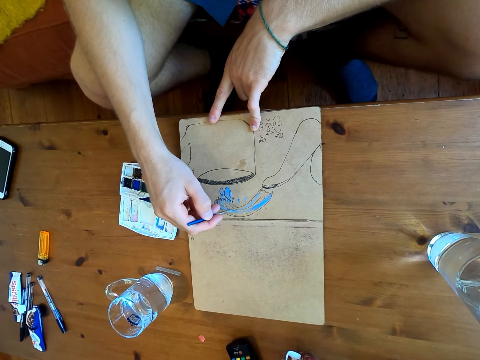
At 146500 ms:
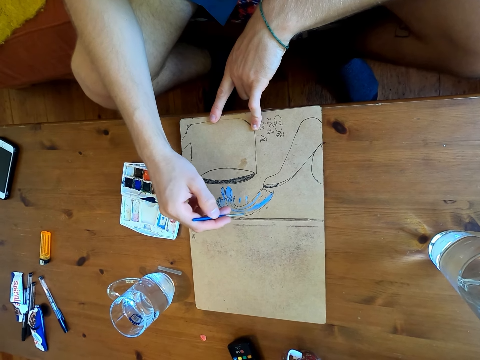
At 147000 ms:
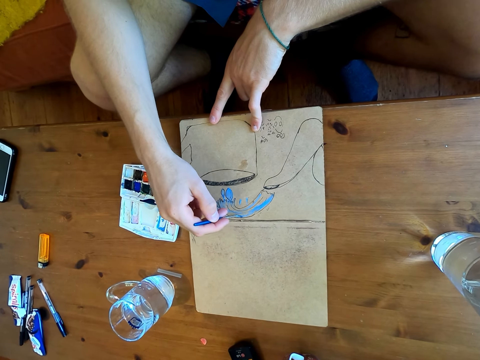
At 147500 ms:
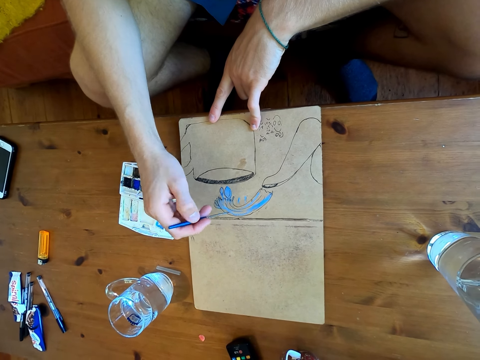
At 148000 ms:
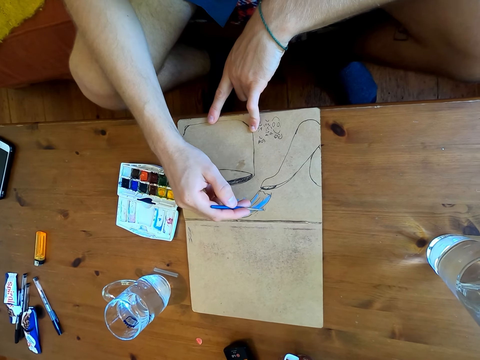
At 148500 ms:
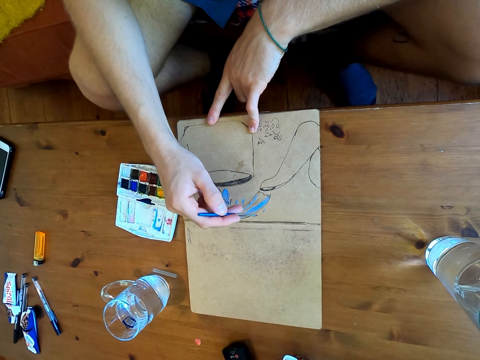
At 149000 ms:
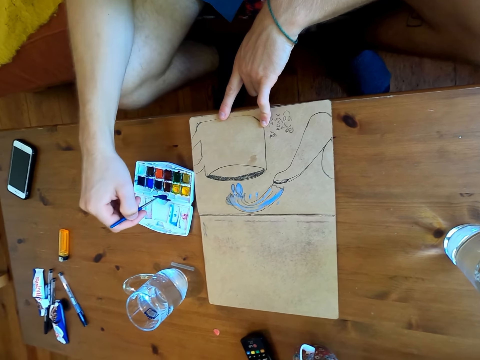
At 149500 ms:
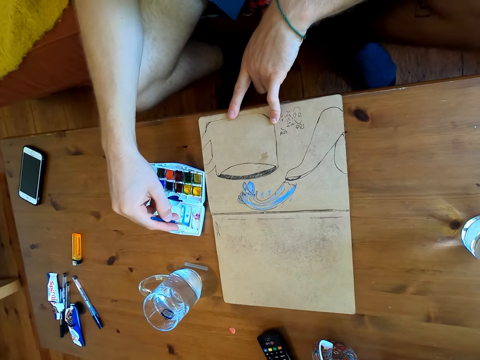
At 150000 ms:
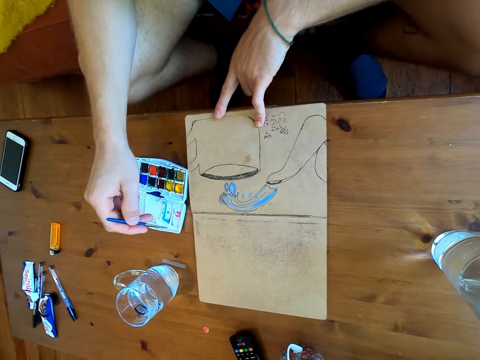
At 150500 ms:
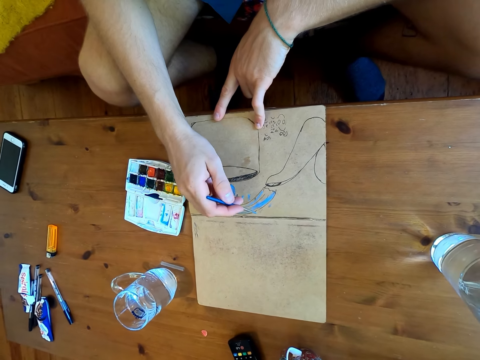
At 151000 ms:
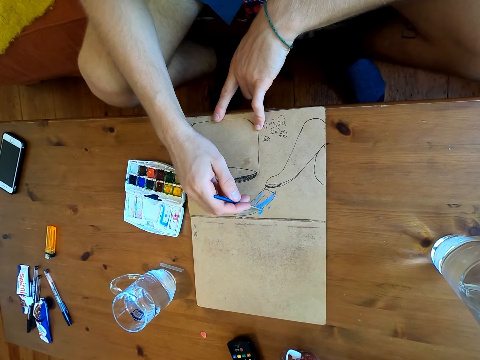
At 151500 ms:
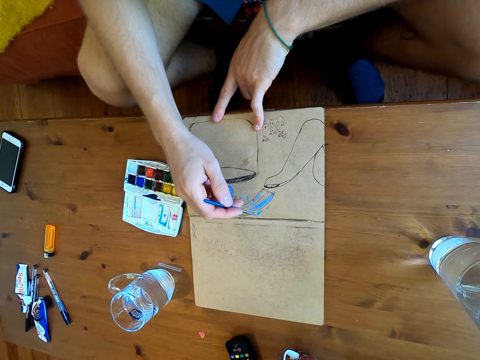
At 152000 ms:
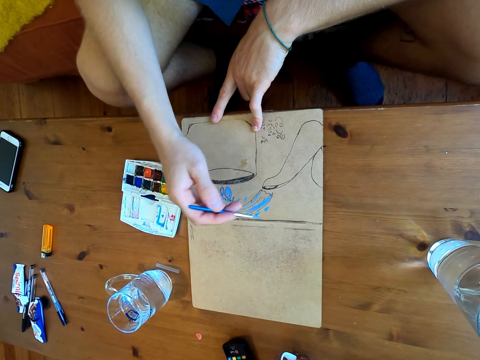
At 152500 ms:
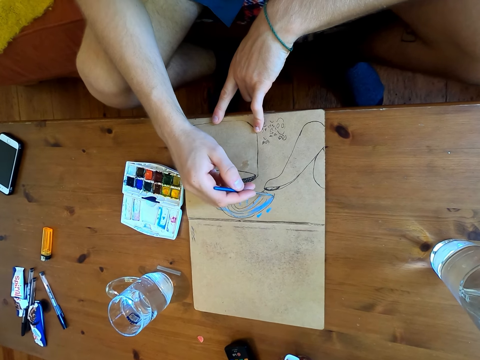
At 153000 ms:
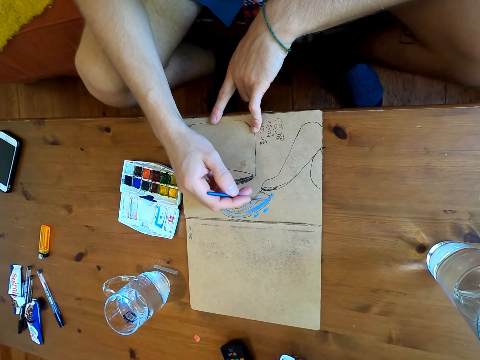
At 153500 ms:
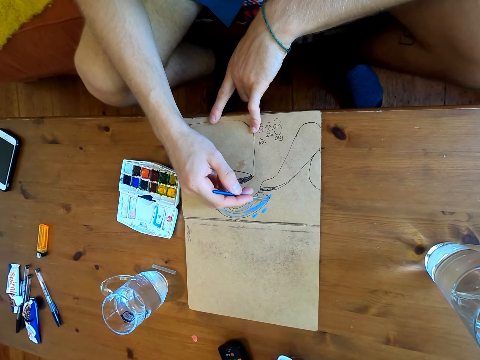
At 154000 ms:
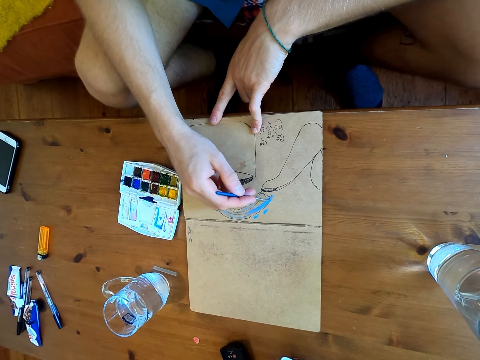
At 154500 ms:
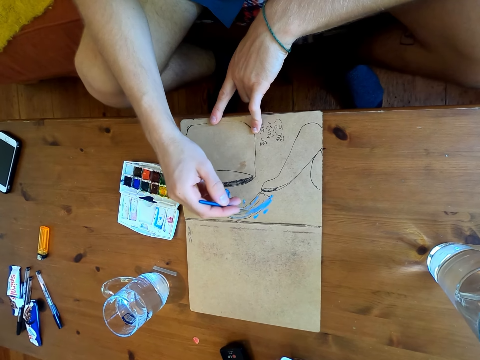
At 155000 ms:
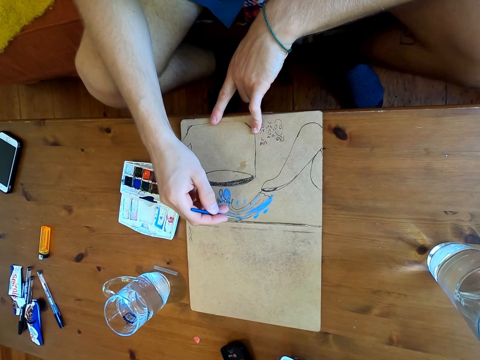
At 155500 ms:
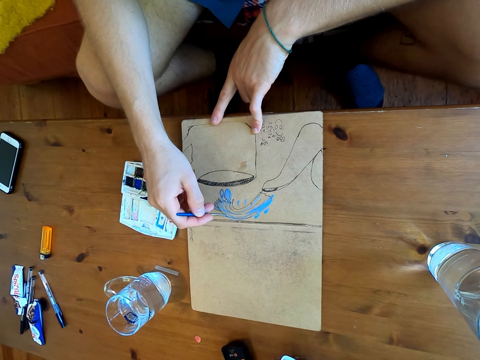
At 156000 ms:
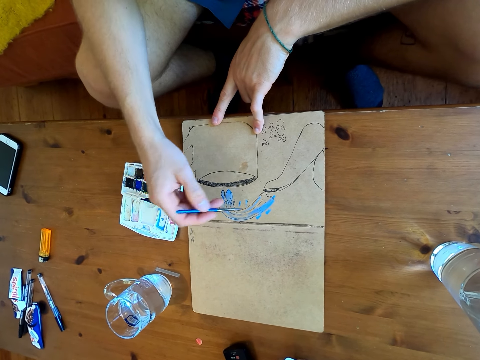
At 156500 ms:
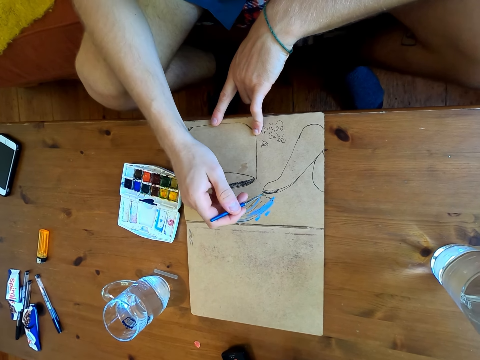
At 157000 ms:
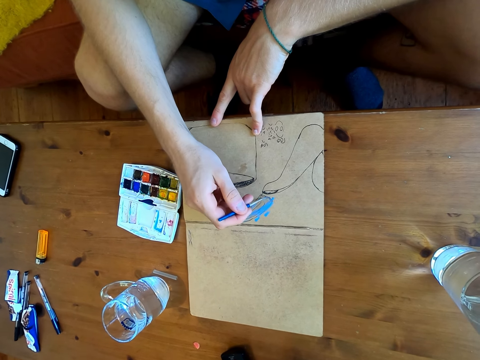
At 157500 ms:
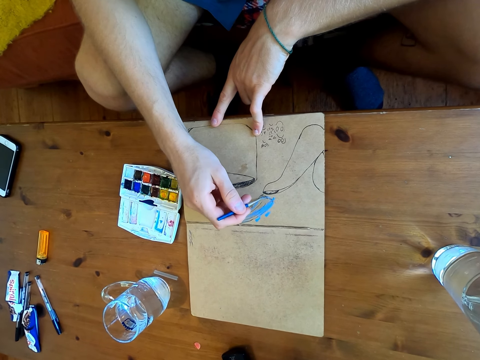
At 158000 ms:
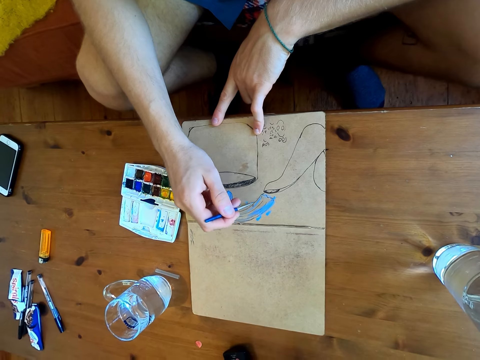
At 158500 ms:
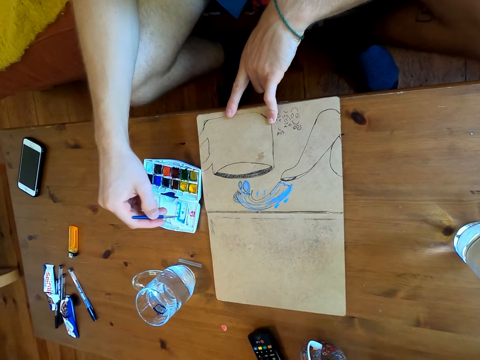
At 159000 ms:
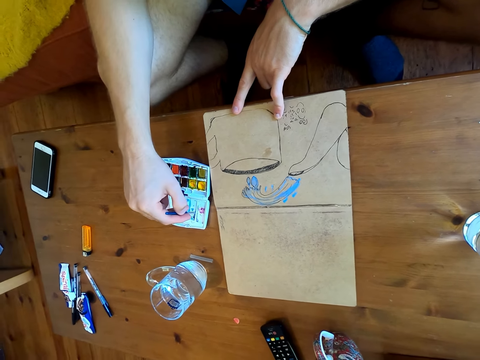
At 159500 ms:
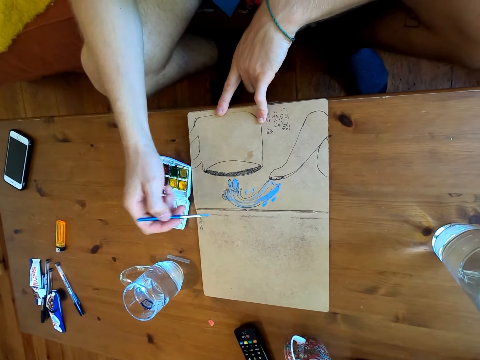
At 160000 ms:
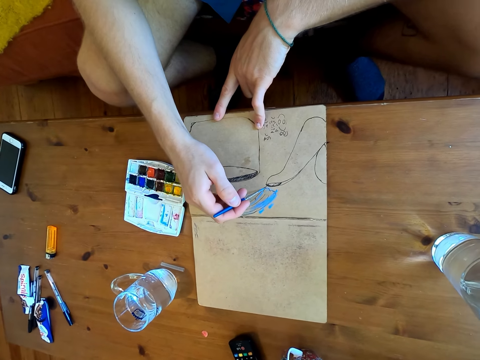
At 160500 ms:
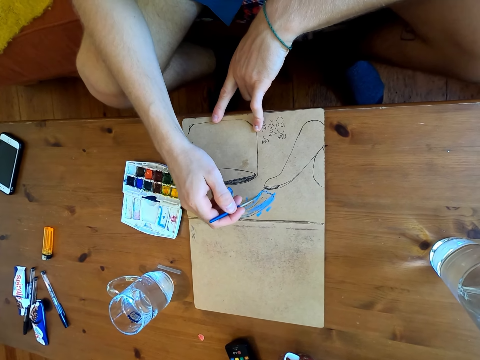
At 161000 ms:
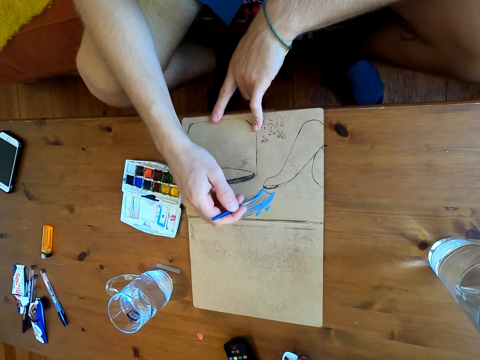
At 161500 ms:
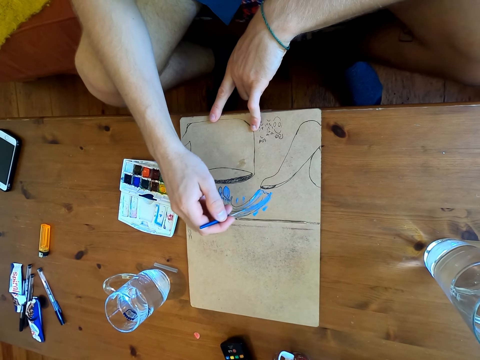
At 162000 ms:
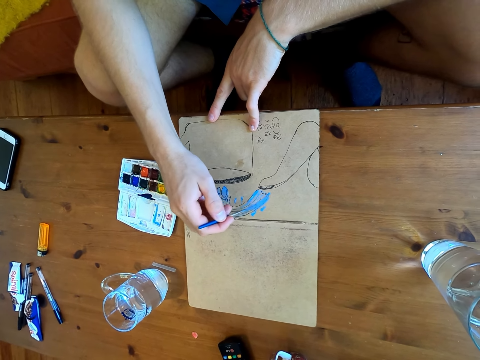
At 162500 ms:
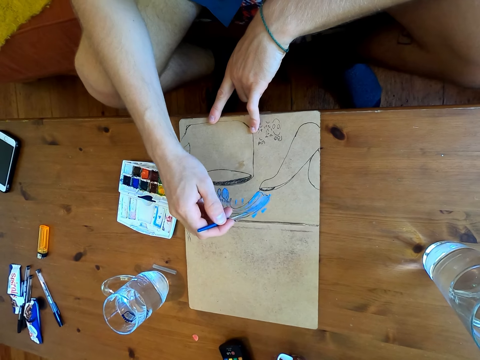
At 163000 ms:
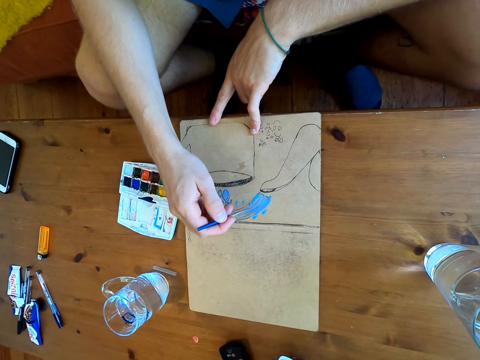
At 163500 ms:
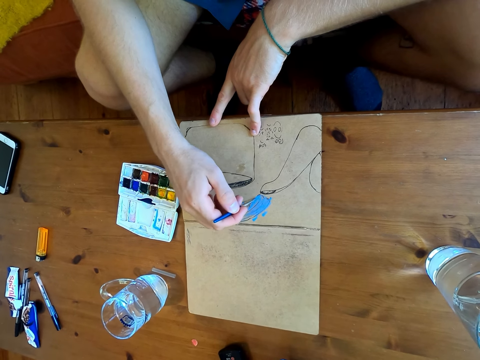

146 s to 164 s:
The camera wearer immerses the brush in watercolor. They paint on a paper. They immerse the brush in watercolor. They paint on the paper.

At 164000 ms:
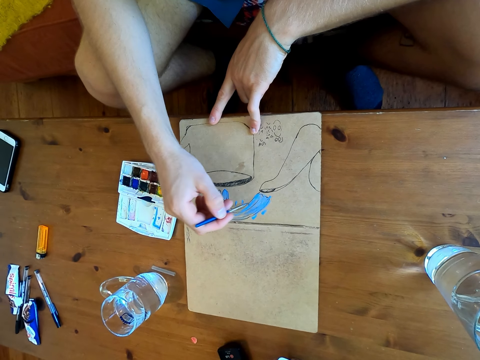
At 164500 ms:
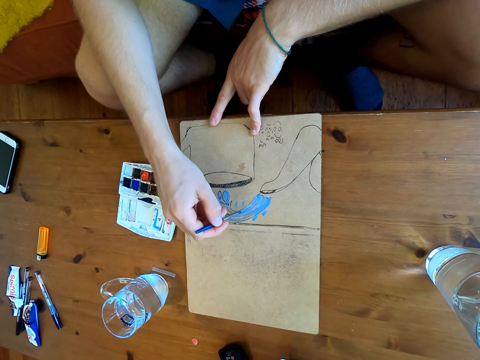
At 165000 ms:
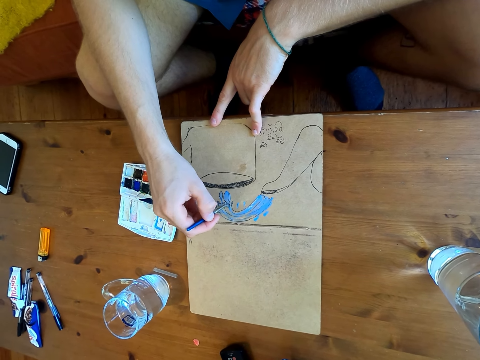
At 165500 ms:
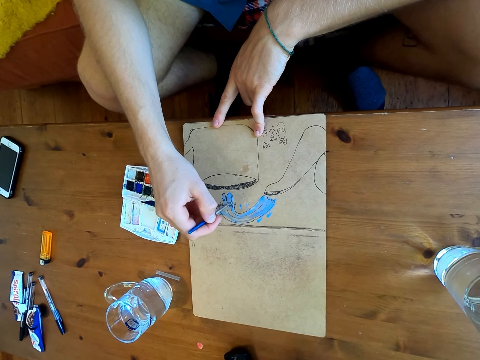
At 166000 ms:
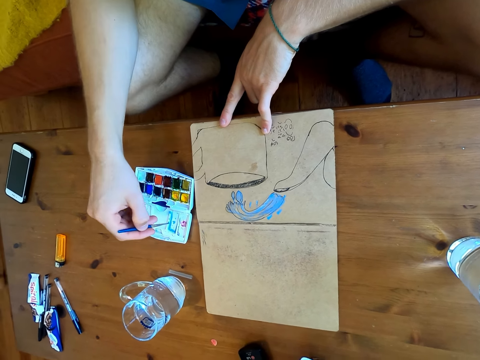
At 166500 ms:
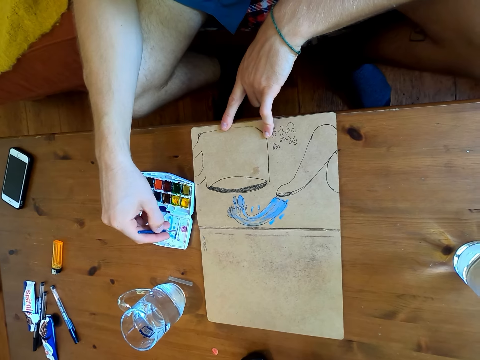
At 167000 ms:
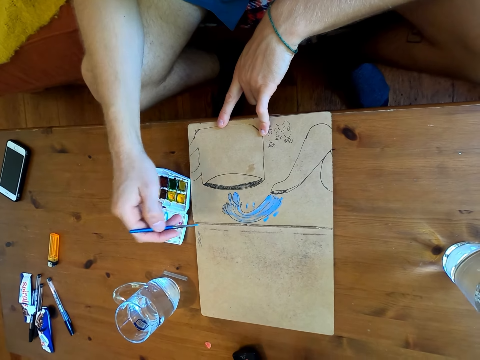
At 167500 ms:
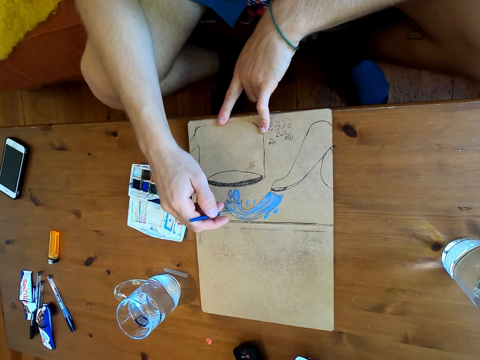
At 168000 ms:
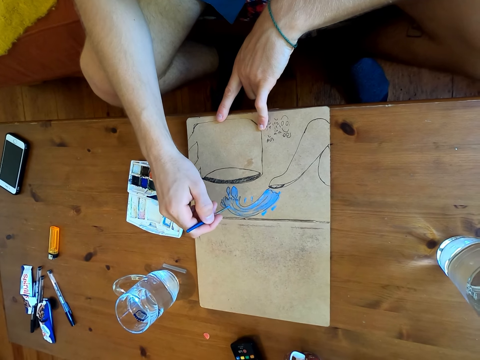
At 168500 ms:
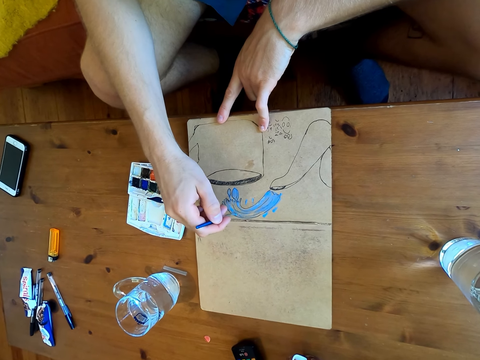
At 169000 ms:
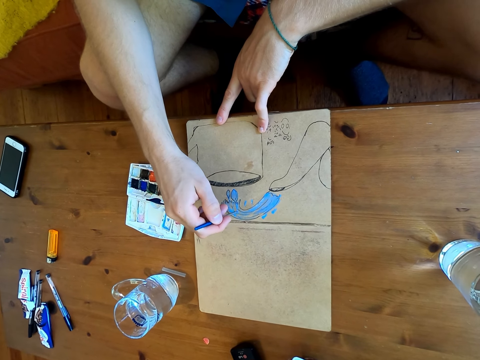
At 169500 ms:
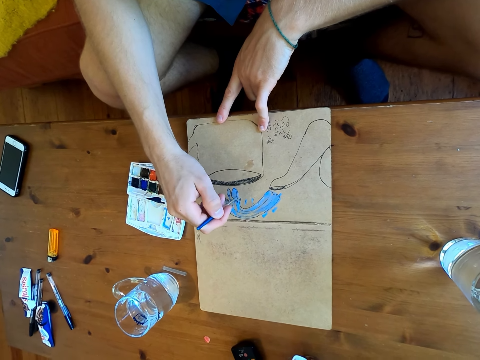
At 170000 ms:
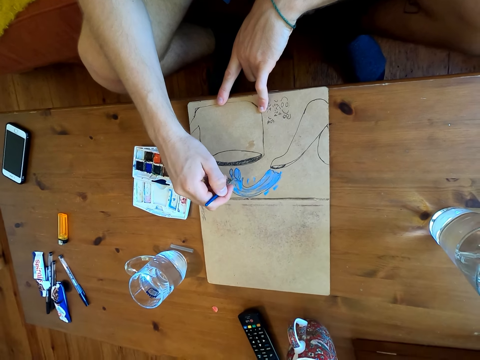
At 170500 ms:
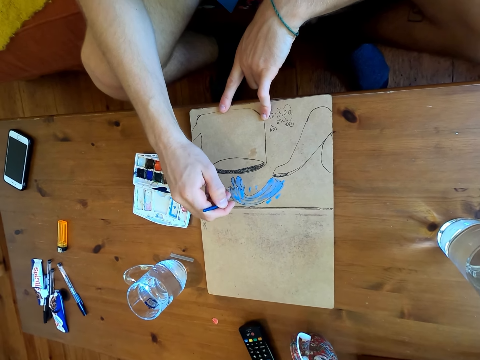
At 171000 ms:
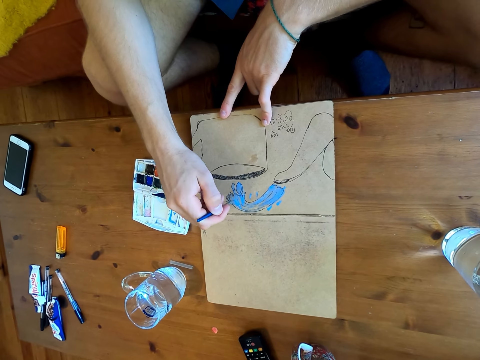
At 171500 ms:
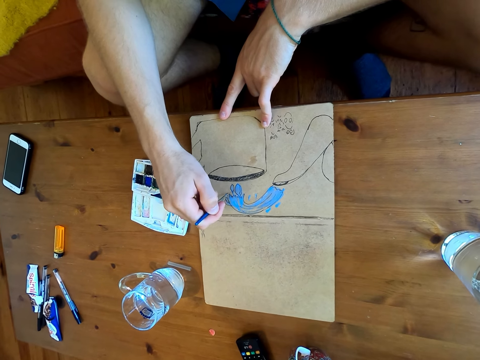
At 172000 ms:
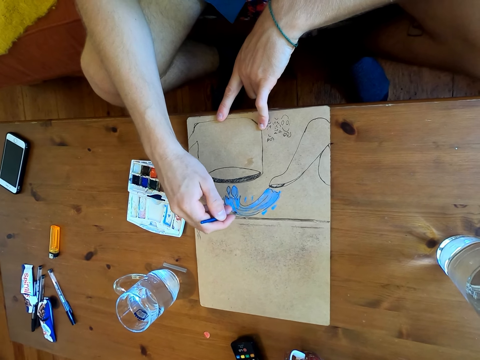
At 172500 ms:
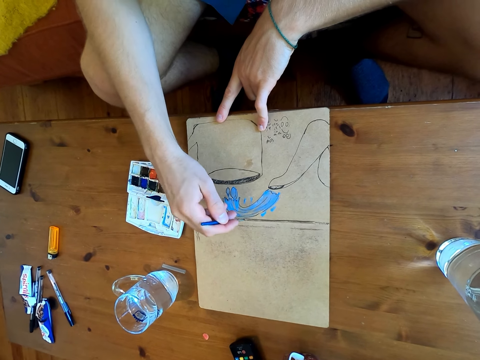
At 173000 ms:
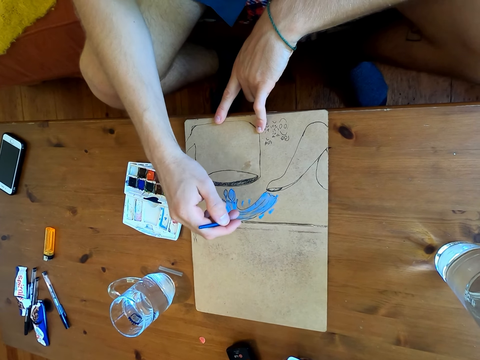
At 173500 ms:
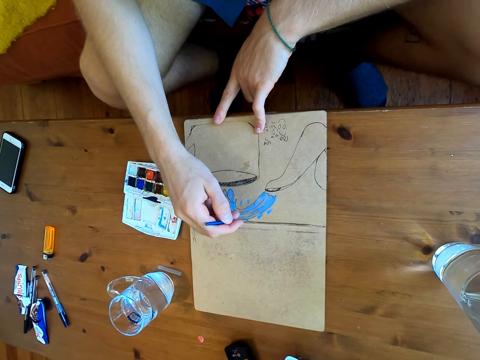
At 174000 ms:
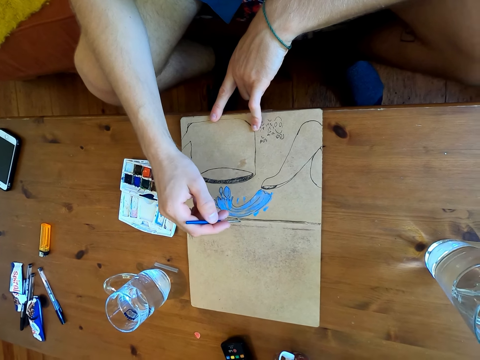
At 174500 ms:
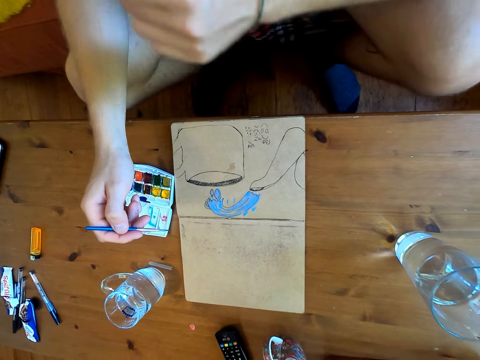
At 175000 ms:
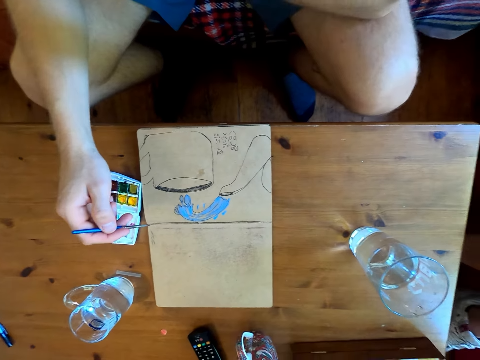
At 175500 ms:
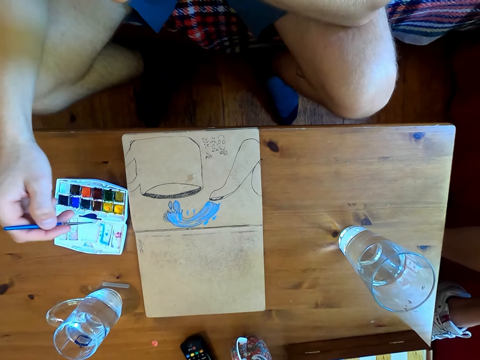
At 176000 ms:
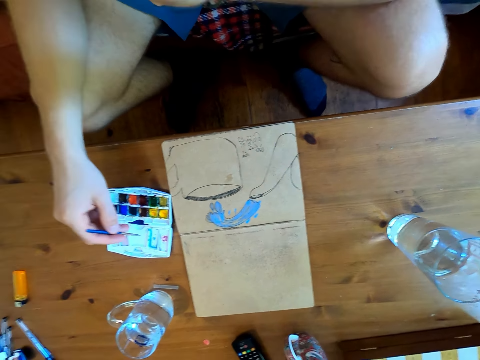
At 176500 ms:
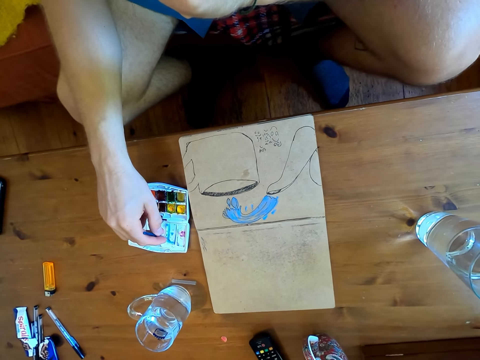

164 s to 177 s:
The camera wearer immerses the brush in watercolor. They paint on a paper. They stare at the drawing.
